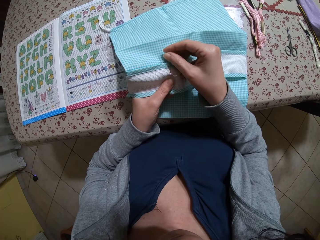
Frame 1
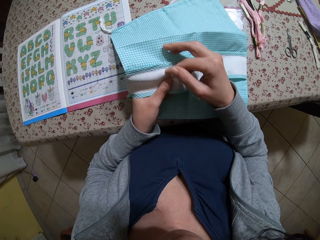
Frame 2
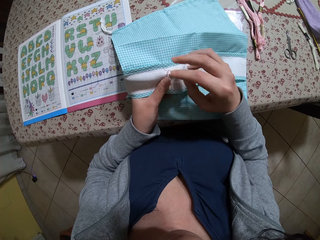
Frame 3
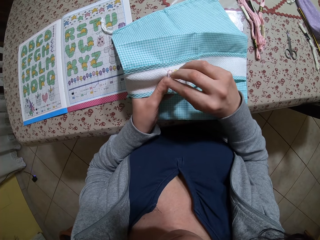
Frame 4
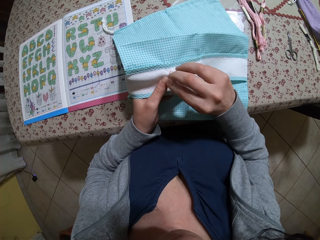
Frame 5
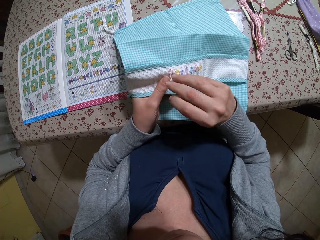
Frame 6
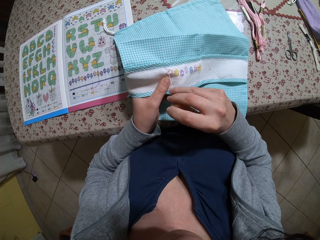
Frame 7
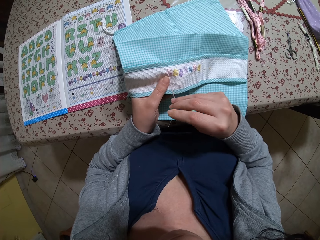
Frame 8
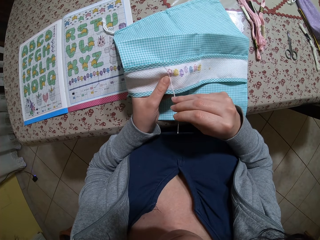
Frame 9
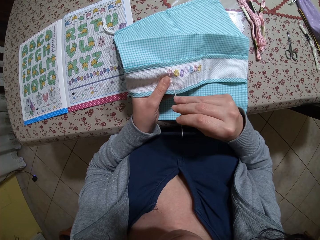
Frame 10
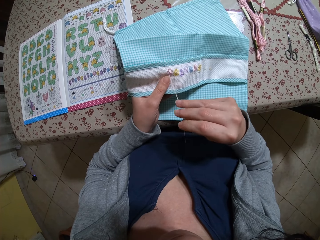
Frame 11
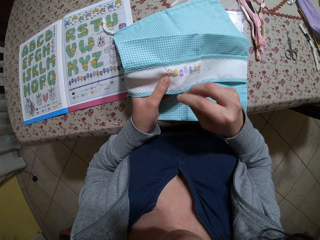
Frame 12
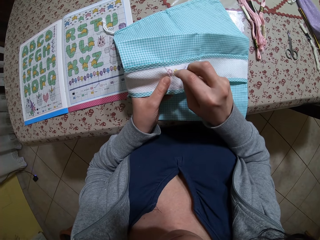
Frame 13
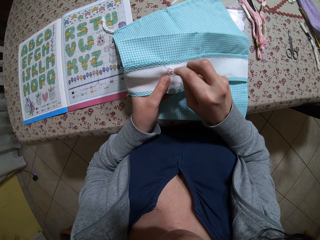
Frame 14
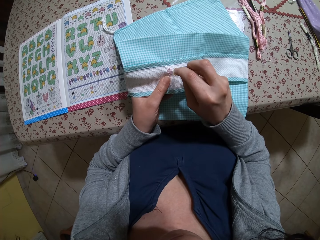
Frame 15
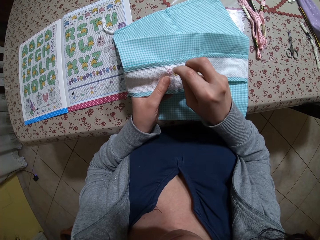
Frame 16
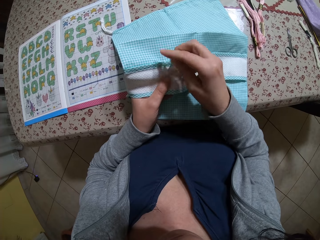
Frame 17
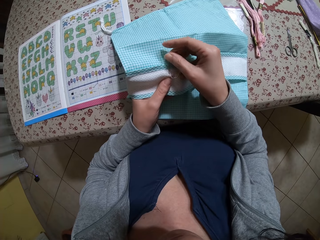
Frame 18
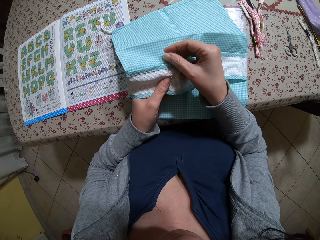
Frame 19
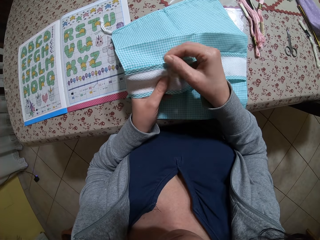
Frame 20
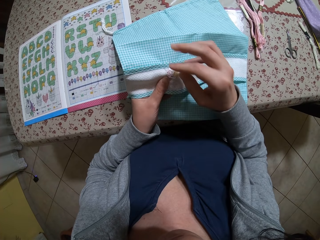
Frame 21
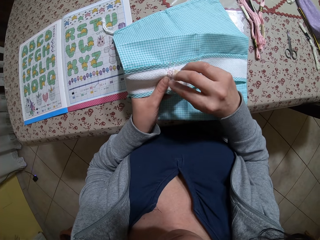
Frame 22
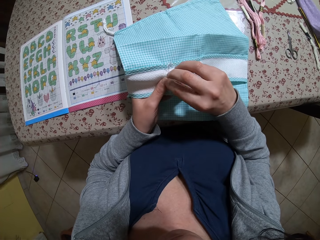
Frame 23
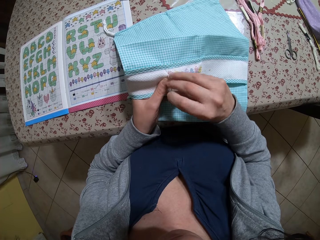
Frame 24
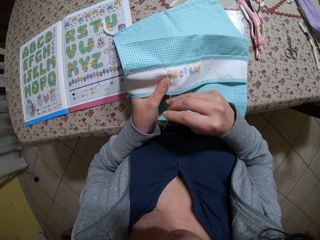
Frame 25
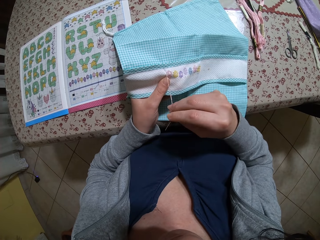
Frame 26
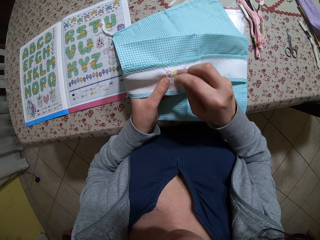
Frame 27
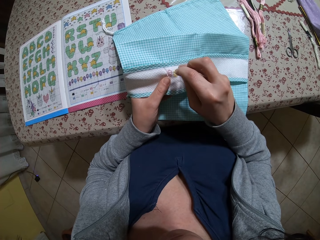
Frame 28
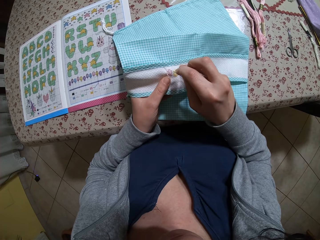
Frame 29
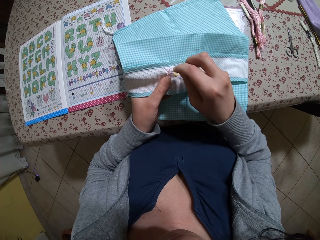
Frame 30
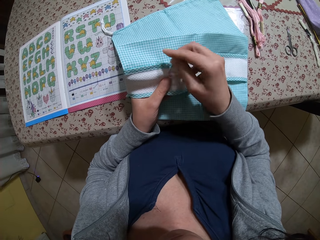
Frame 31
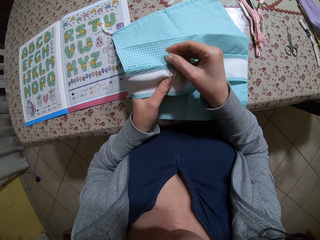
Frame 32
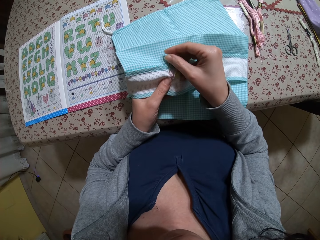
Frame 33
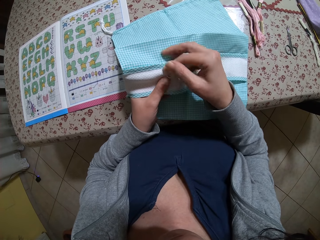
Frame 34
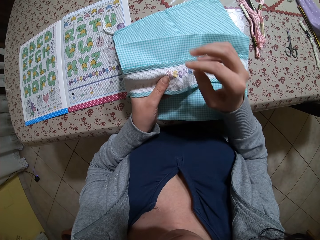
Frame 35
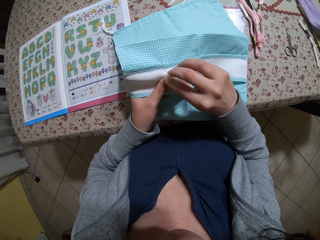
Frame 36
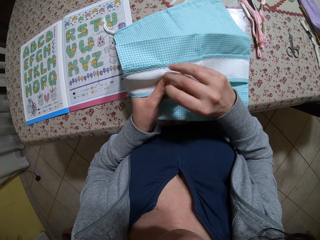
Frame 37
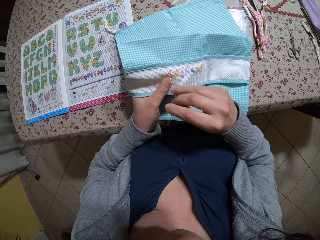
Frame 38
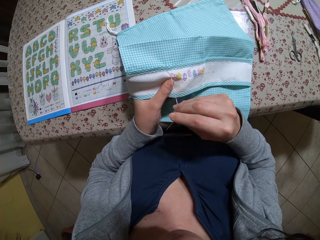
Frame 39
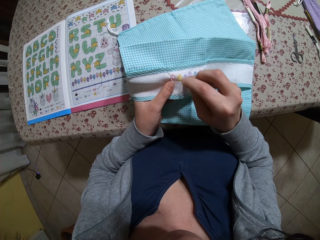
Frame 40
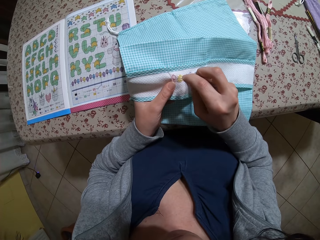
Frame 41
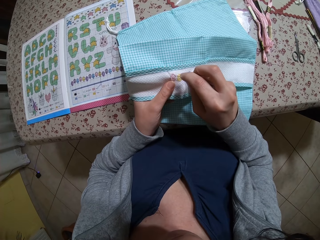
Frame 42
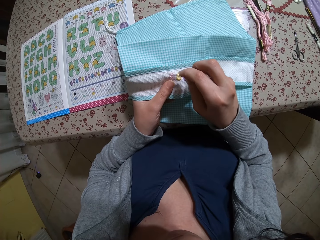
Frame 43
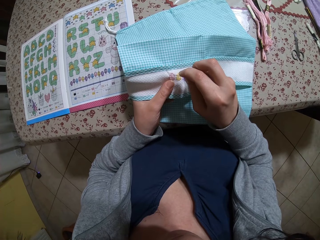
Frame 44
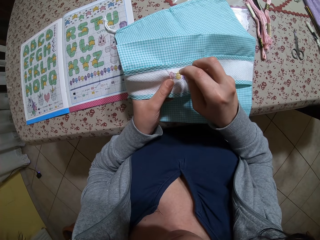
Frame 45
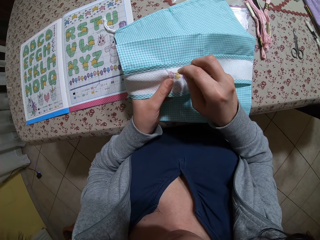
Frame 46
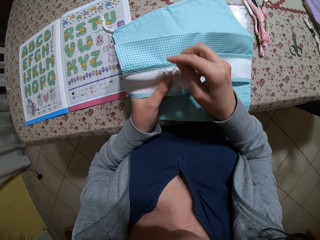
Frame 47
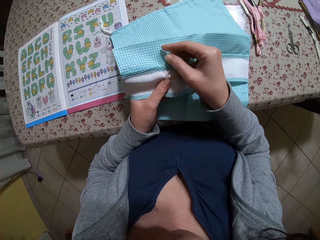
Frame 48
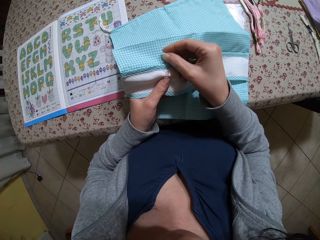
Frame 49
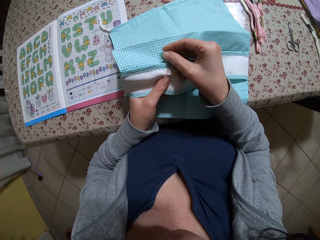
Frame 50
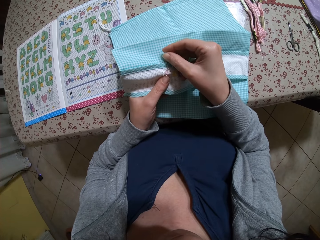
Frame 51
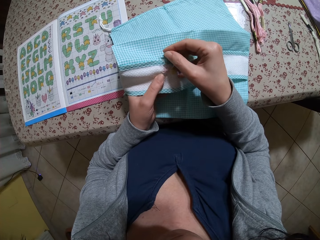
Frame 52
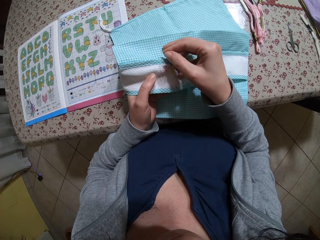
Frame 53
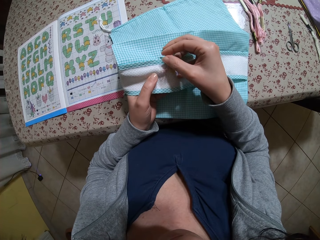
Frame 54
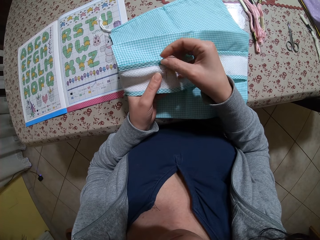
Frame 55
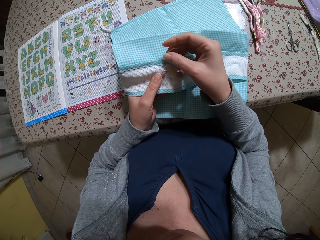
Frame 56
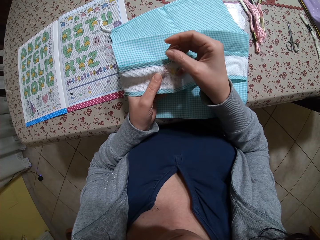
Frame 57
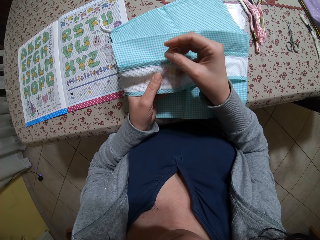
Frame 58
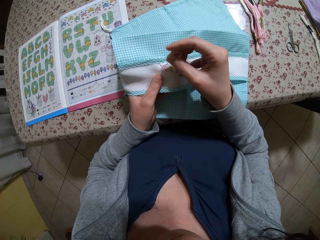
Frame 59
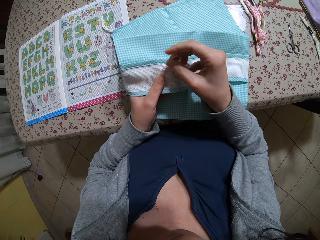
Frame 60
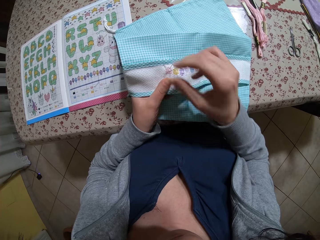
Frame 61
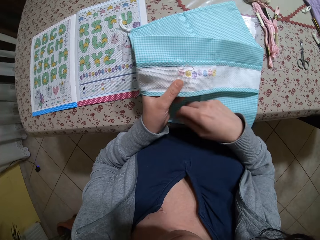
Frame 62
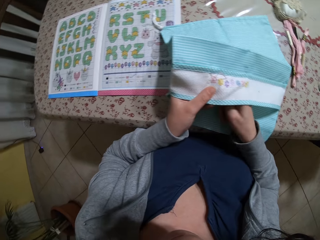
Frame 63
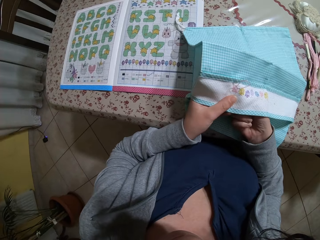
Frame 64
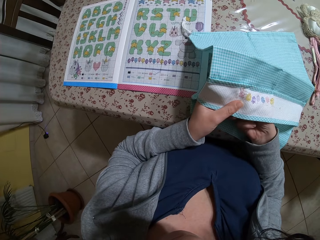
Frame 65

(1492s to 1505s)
The camera wearer sews the cloth with the needle. They pull the needle. They pull the needle again. They sew the cloth with the needle. They pull the needle.

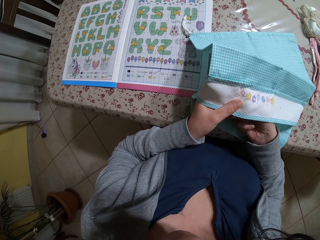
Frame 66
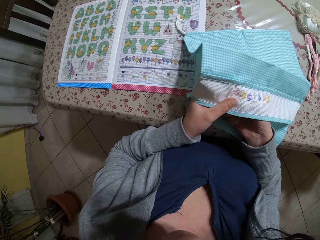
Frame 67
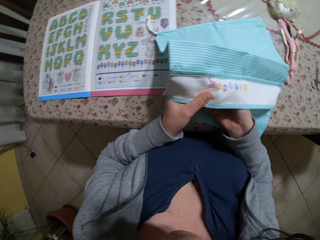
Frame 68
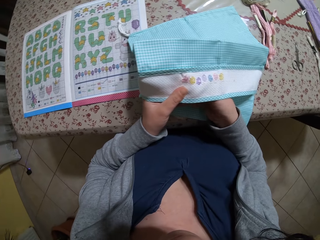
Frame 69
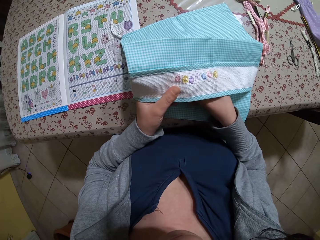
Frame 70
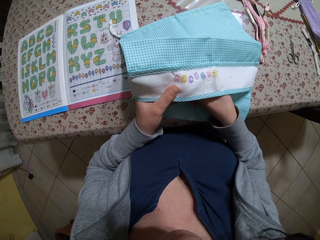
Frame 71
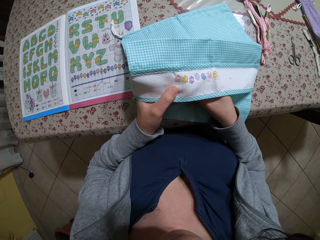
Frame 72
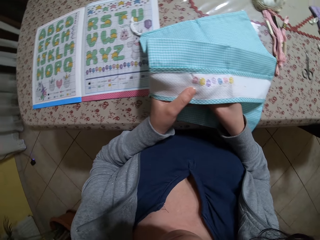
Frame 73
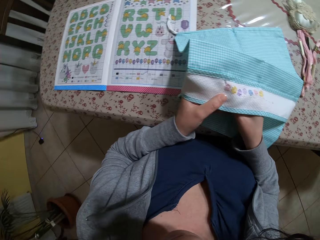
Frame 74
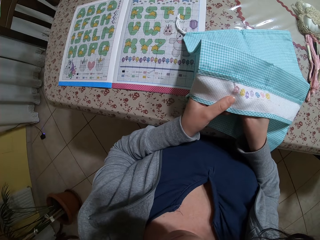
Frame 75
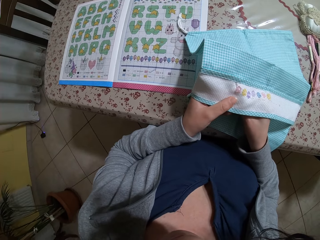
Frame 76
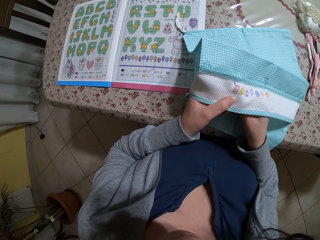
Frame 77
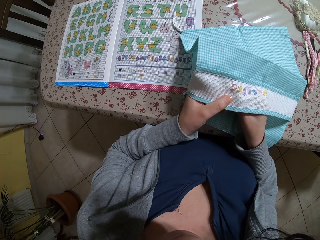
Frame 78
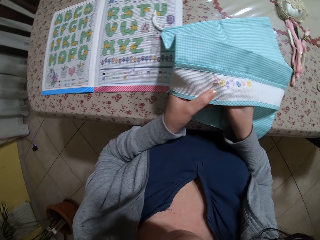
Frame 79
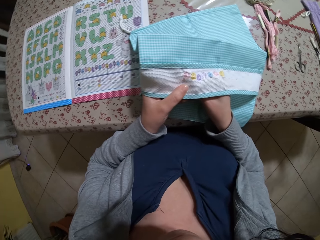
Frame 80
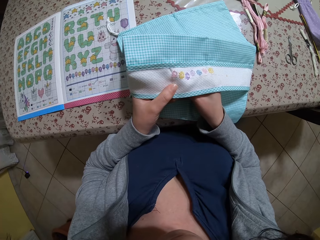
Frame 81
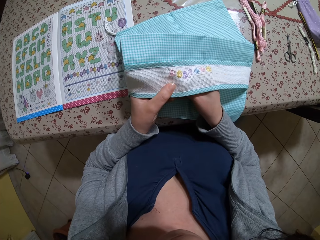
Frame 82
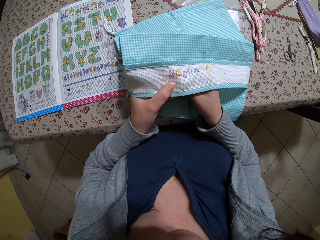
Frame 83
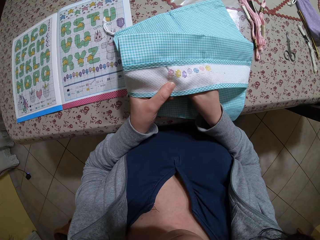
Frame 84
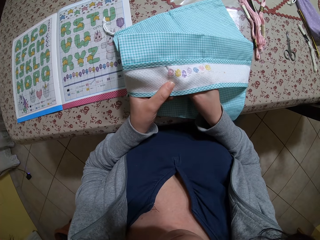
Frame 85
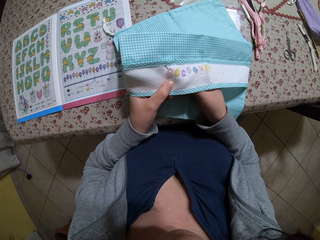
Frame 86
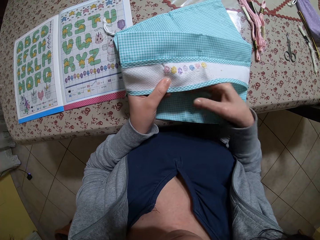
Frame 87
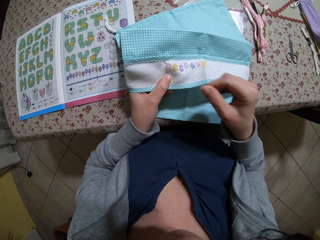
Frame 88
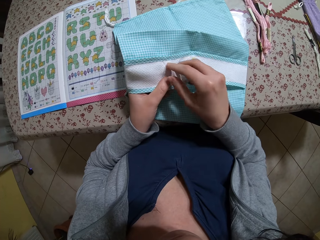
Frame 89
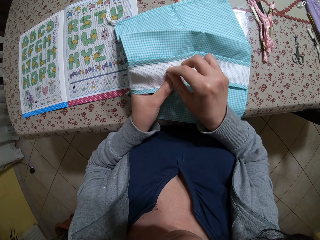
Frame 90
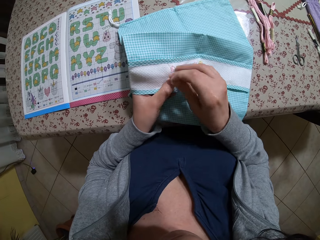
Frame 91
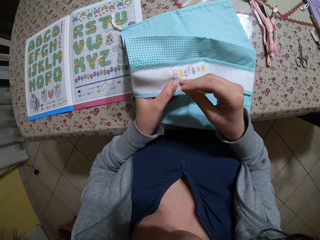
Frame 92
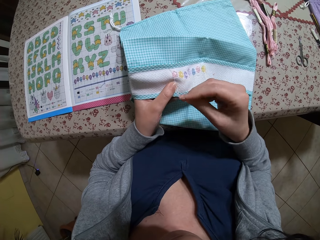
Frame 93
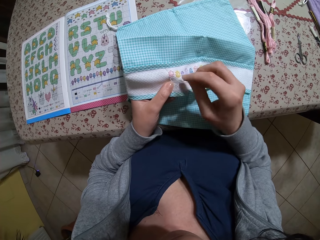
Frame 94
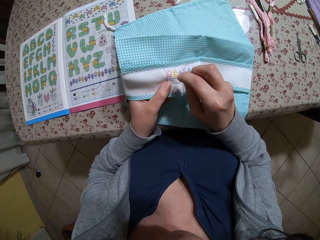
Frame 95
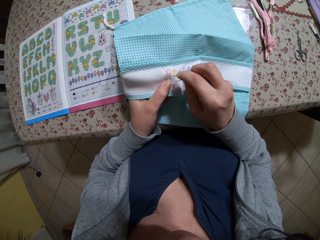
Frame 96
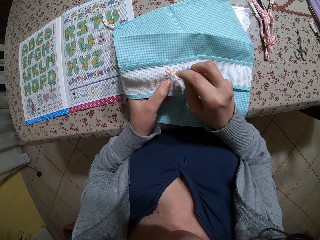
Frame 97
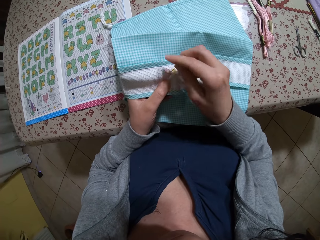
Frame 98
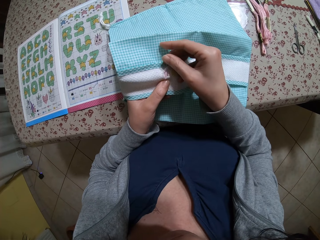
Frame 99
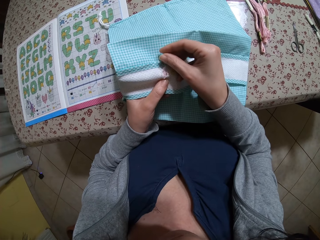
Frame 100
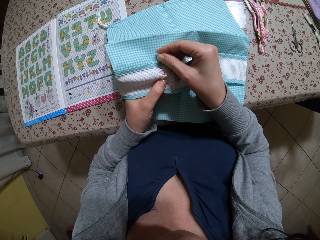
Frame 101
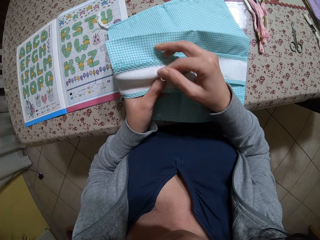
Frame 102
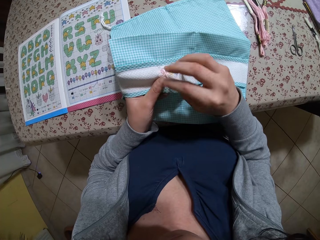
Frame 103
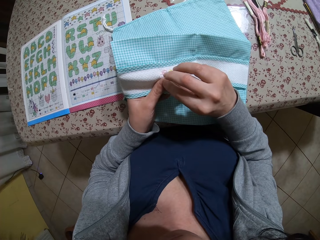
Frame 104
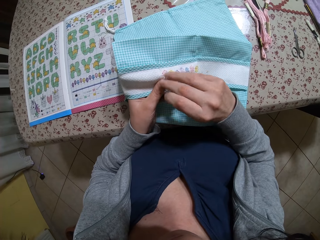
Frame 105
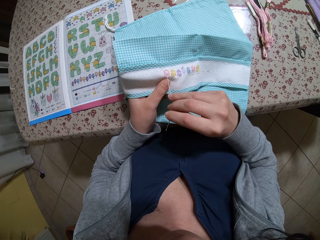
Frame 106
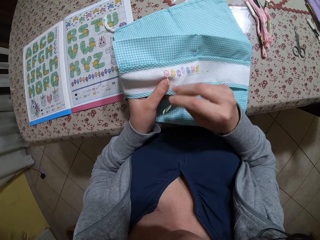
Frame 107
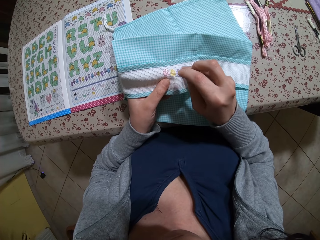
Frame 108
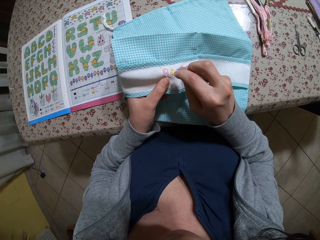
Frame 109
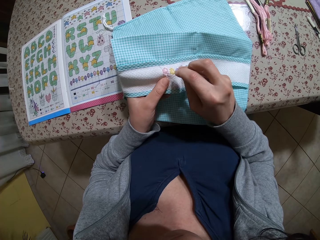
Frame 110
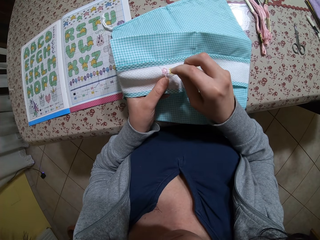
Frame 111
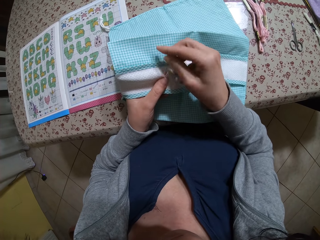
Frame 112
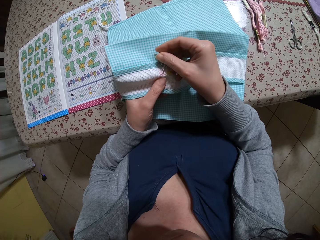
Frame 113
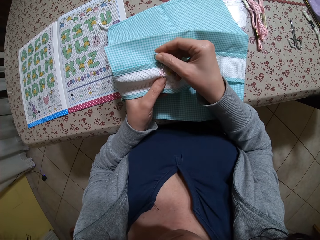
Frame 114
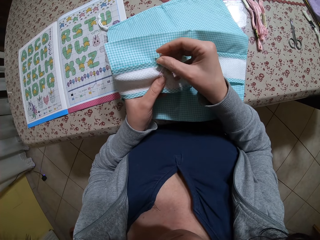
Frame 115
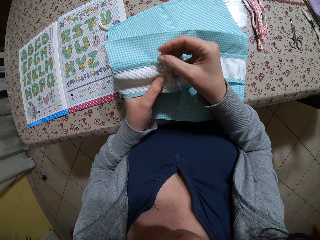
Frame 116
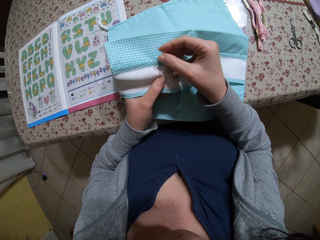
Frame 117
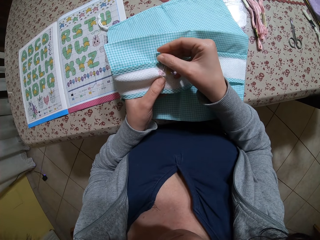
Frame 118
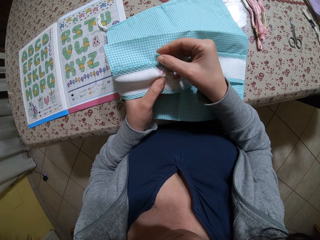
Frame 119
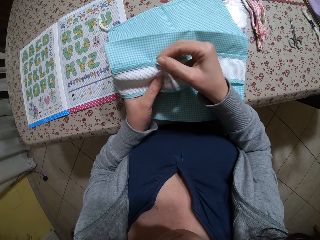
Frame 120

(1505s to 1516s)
The camera wearer sews the cloth with the needle. They pull the needle. They pull the needle again. They sew the cloth with the needle.
